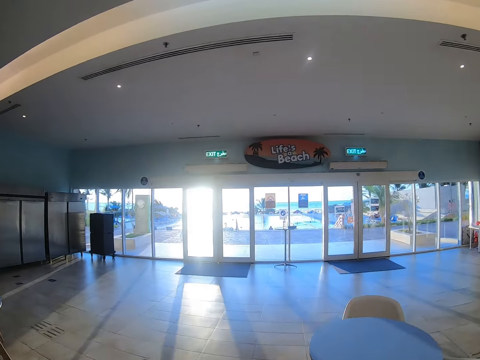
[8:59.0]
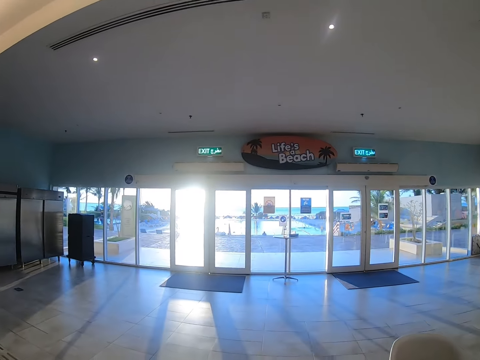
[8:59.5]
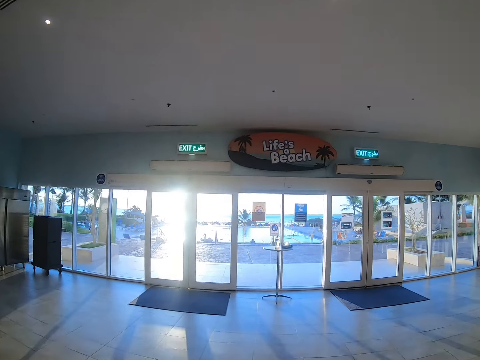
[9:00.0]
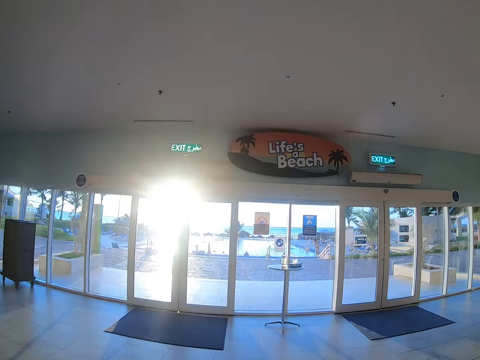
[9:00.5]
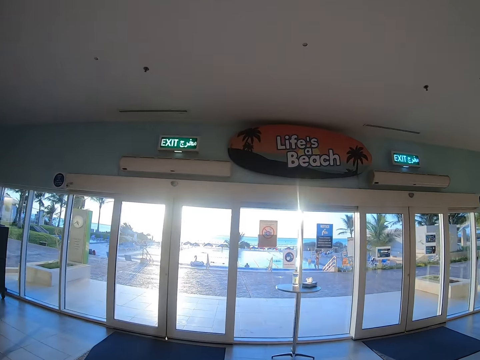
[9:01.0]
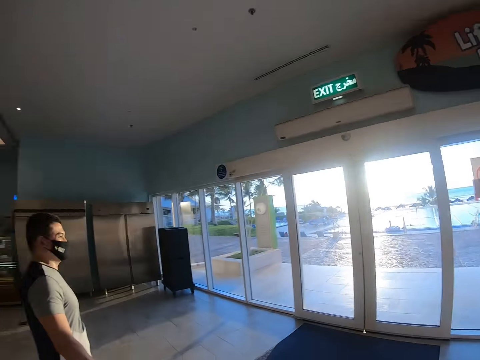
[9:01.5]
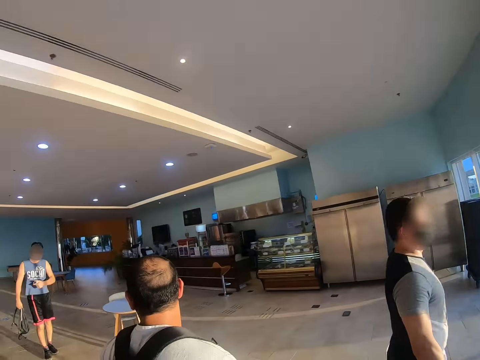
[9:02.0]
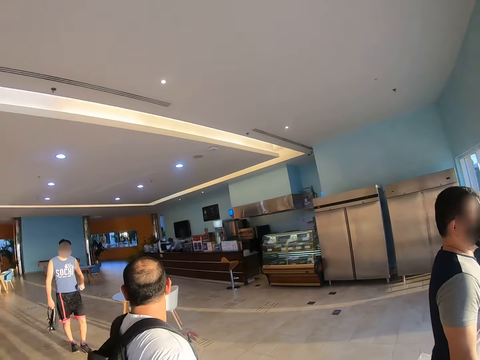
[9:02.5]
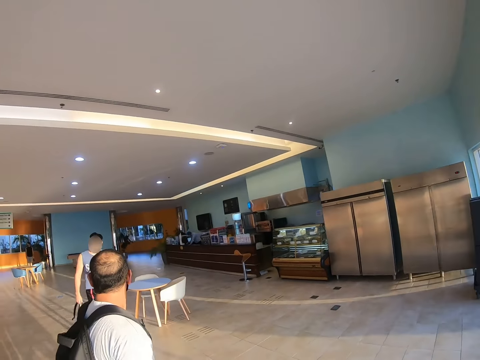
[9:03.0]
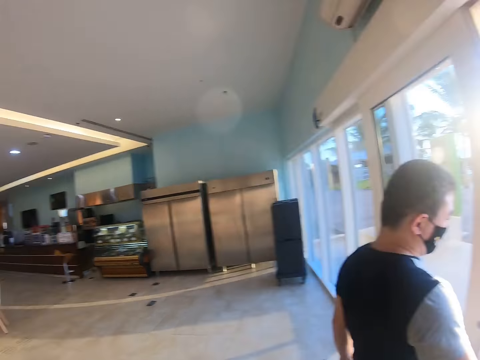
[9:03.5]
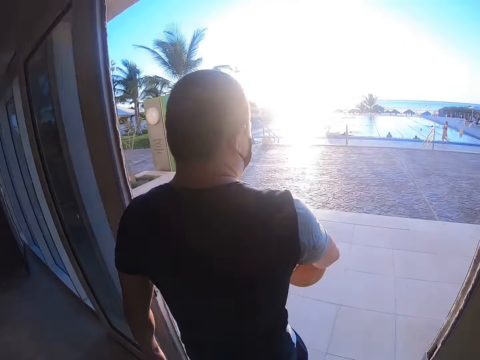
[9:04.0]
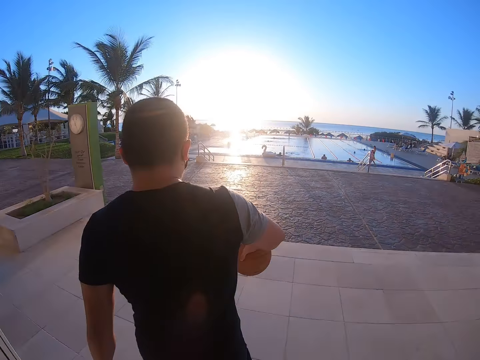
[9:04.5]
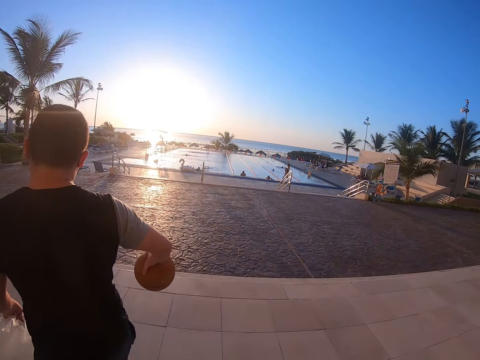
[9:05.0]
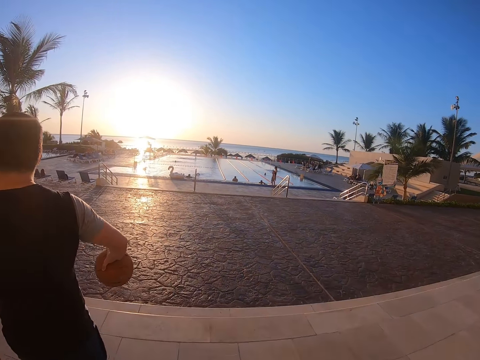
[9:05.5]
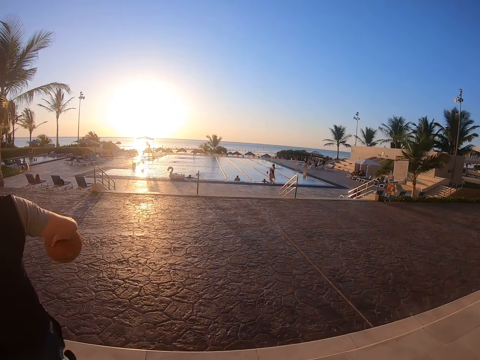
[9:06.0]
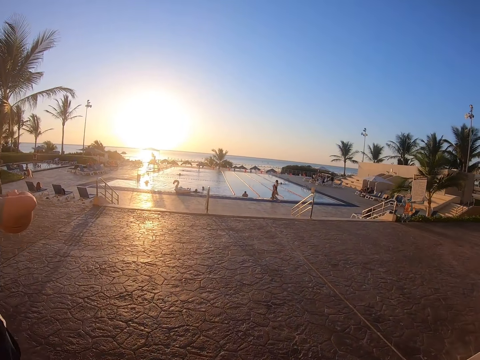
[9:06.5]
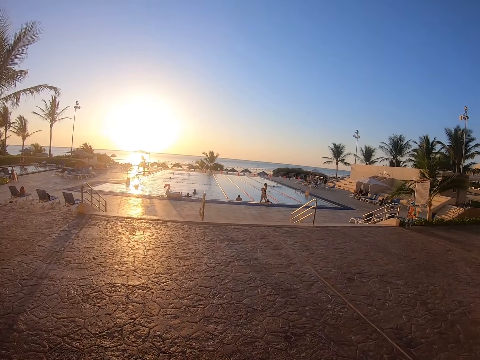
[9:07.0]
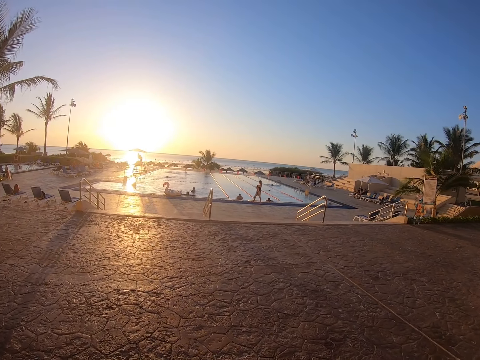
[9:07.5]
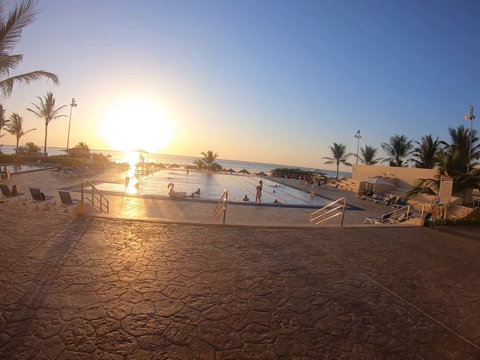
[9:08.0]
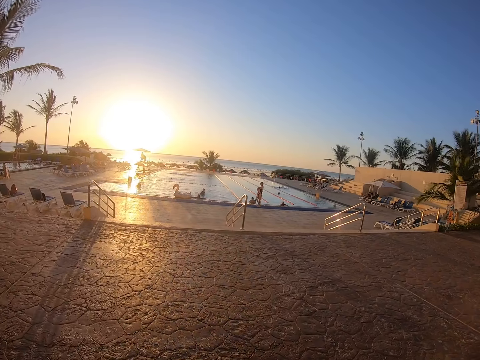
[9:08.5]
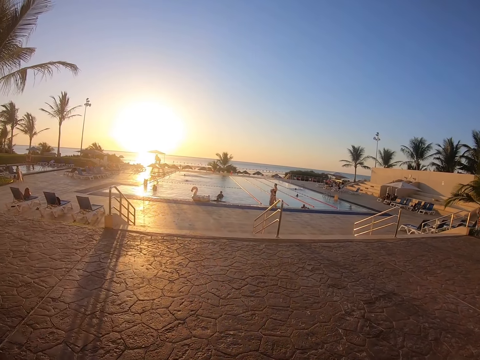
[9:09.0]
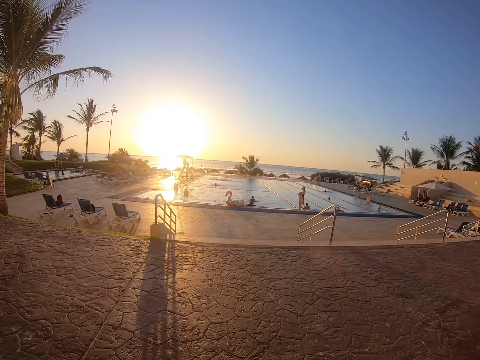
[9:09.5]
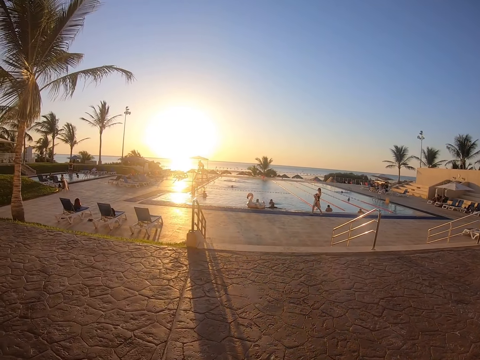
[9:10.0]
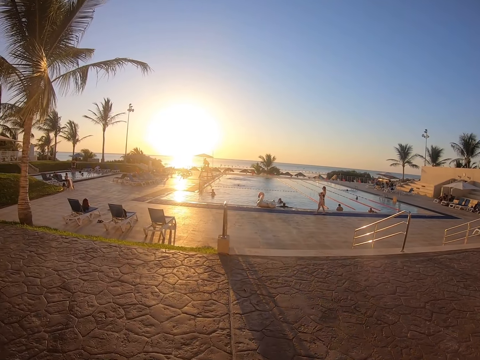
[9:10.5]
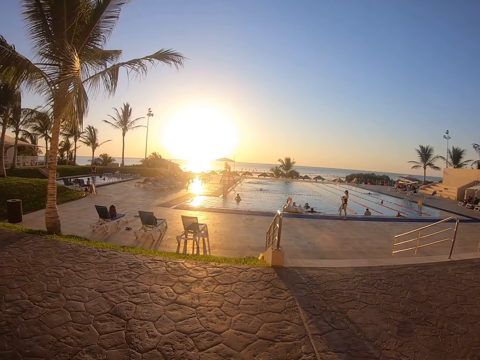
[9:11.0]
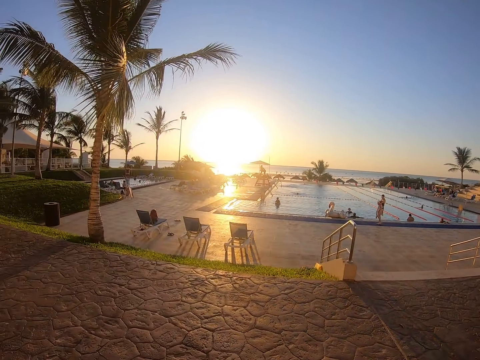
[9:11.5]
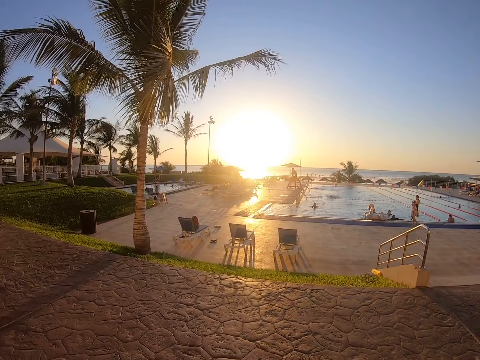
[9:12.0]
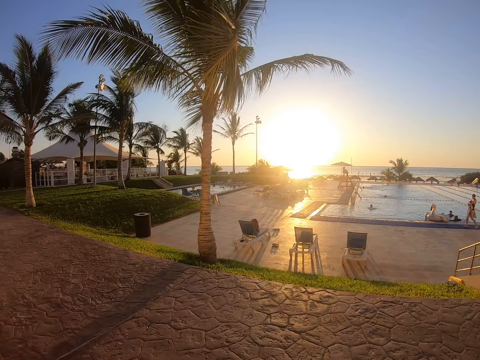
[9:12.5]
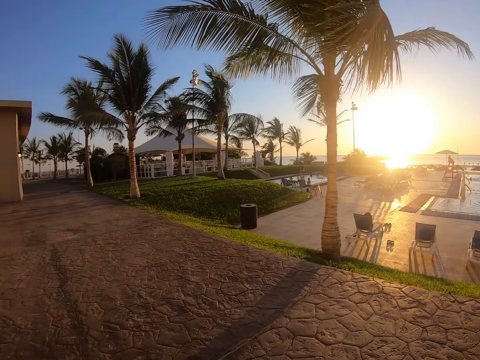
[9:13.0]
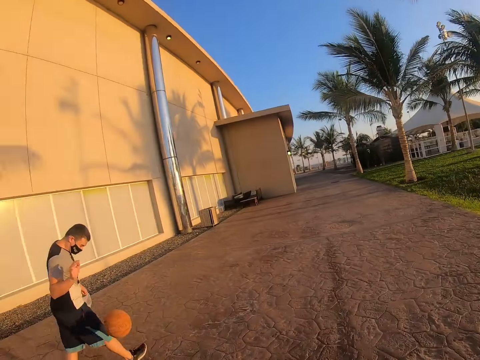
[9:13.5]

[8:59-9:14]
The camera wearer looks around. They follow a man.

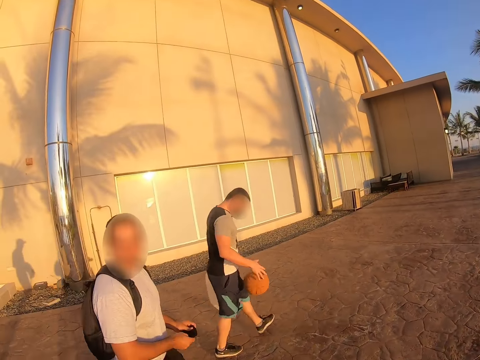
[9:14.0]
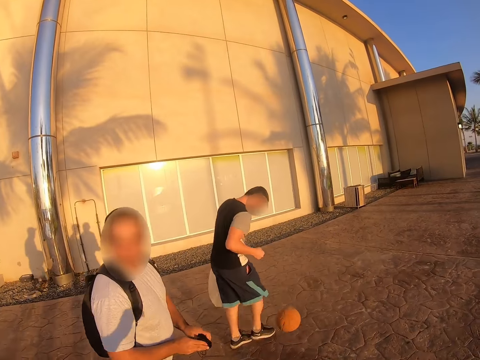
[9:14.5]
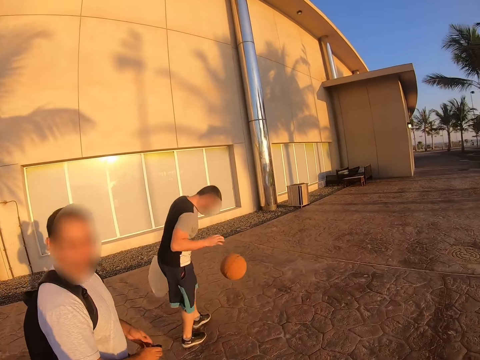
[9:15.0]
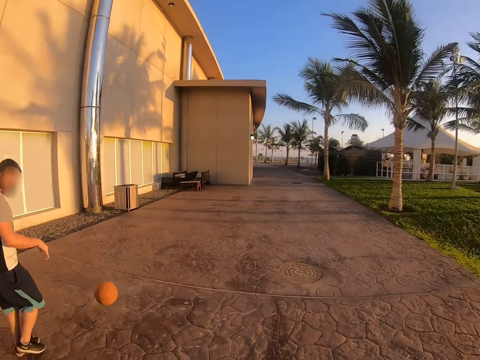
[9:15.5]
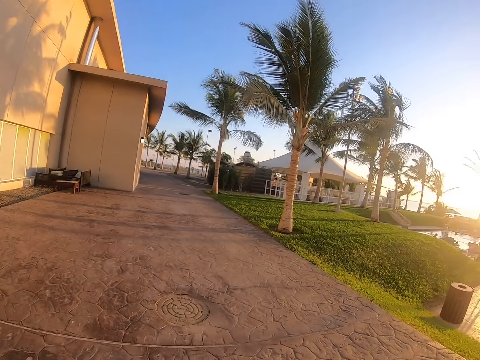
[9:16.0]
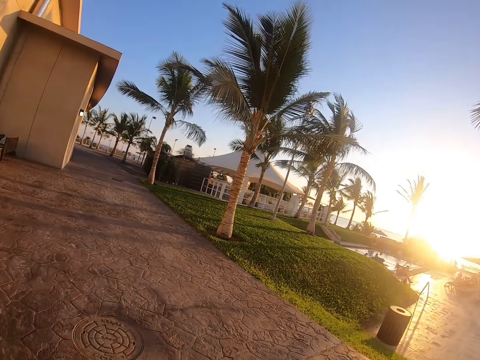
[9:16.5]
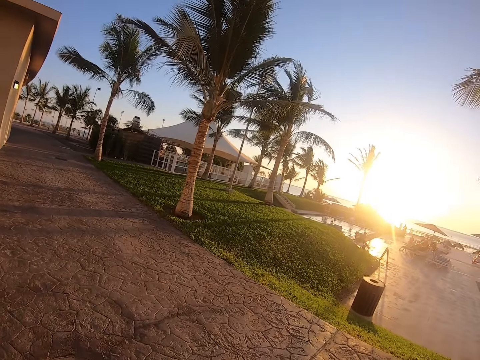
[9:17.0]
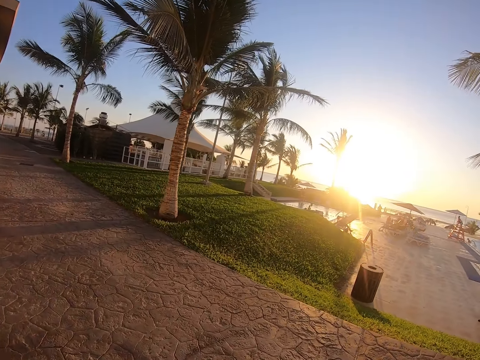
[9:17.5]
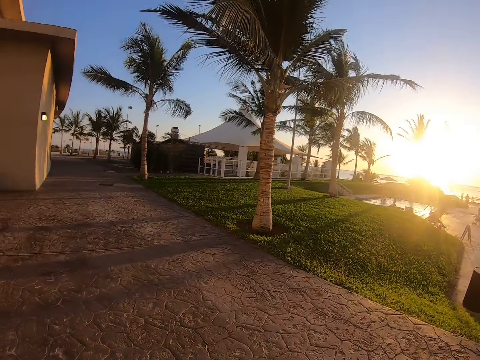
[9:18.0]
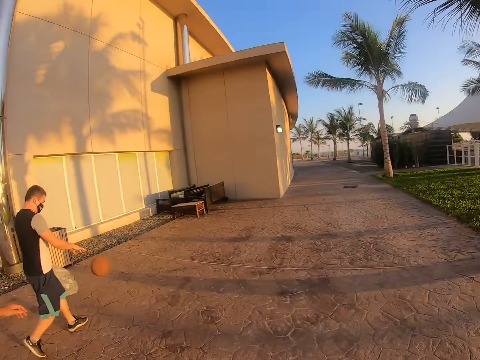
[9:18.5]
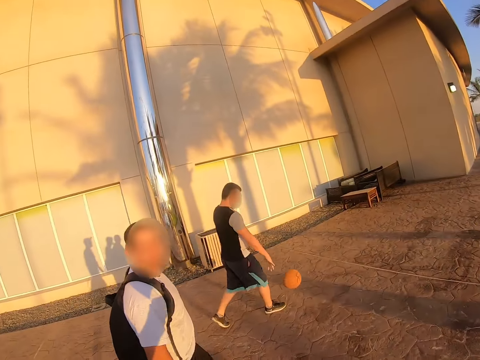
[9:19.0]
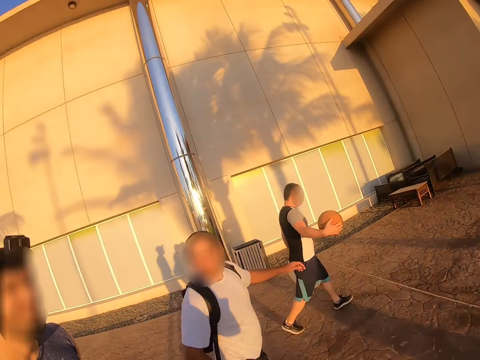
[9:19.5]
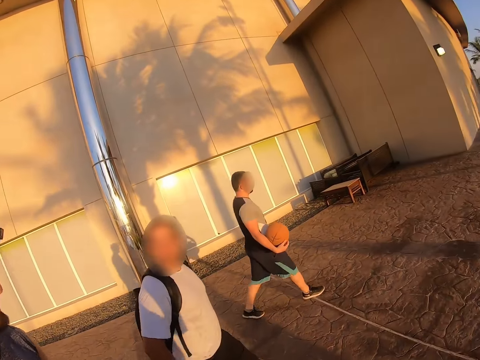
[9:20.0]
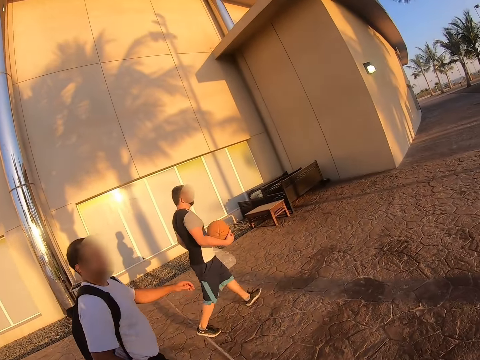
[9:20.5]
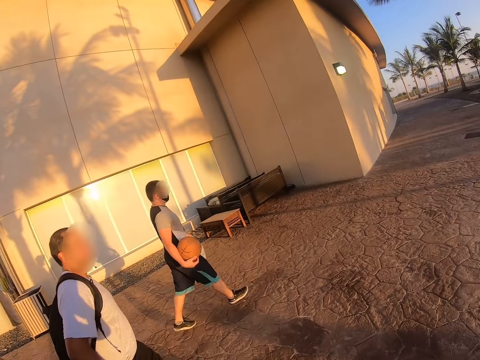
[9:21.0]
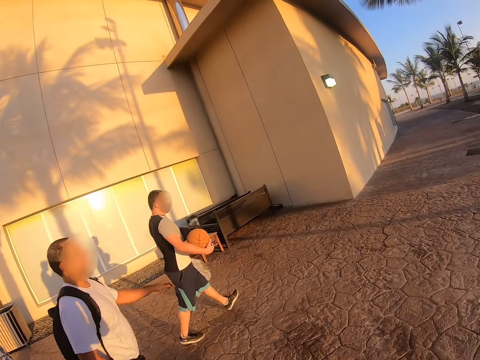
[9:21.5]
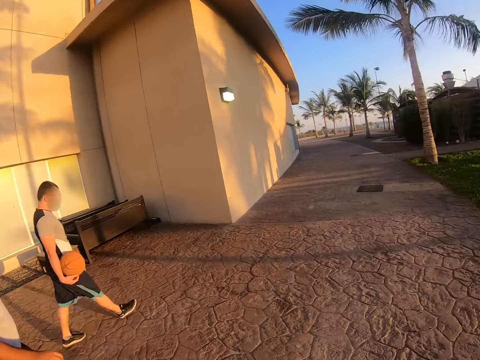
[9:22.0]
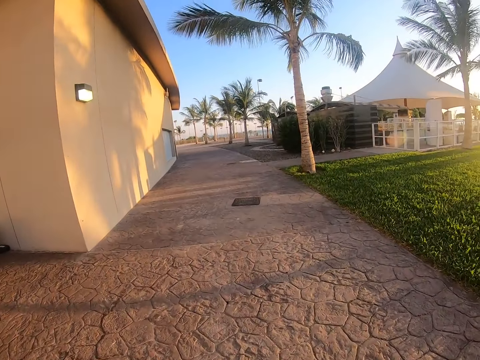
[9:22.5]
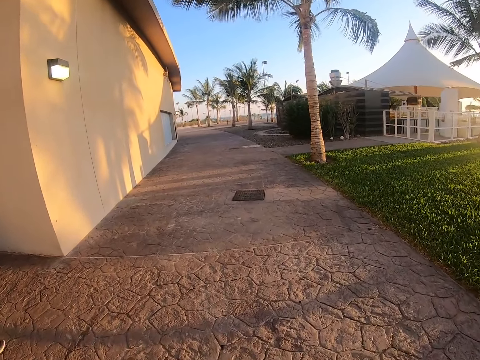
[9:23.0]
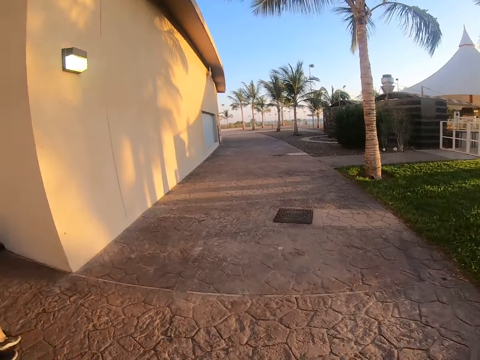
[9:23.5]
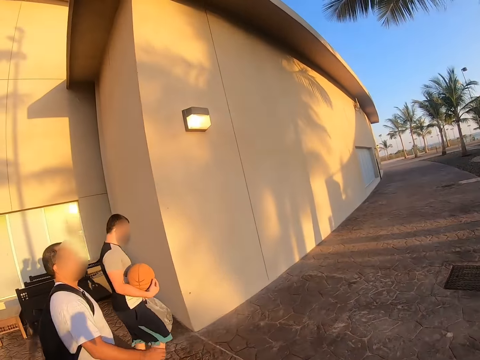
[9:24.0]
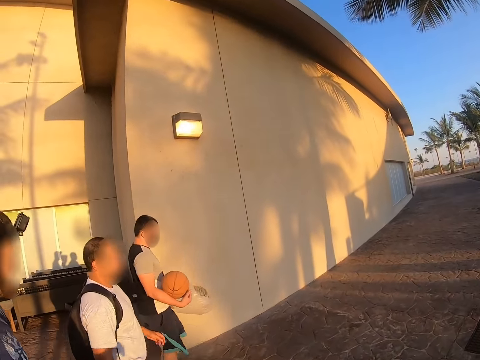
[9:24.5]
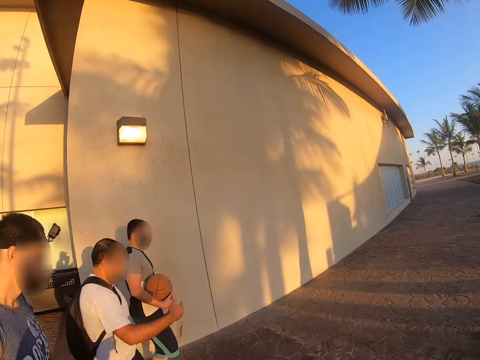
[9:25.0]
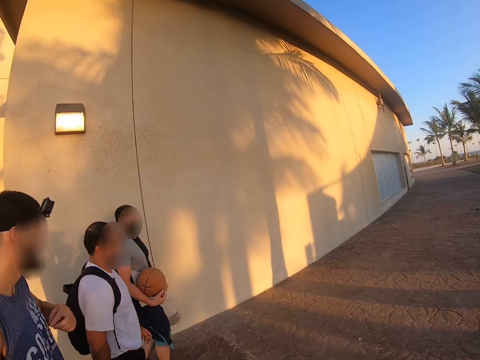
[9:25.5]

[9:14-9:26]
The camera wearer walks around. A man walks around. The camera wearer walks around. Another man walks around.
